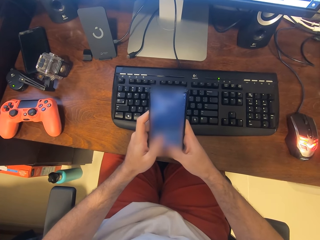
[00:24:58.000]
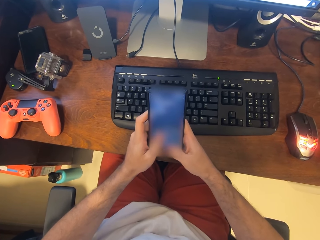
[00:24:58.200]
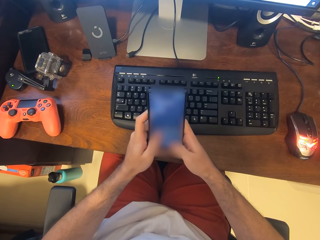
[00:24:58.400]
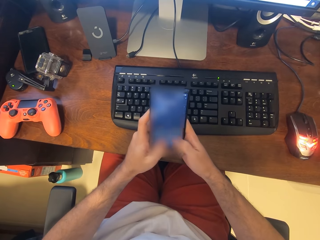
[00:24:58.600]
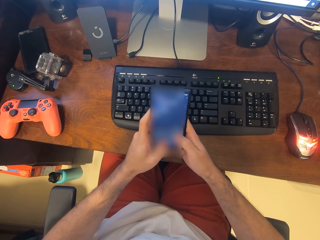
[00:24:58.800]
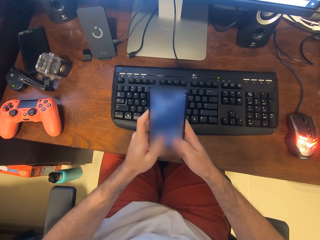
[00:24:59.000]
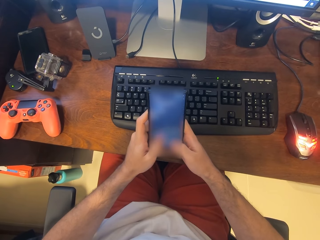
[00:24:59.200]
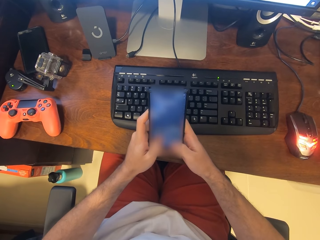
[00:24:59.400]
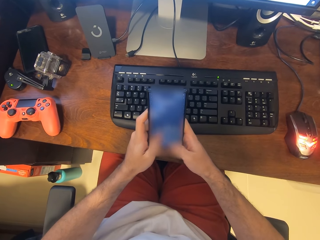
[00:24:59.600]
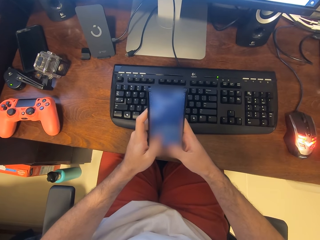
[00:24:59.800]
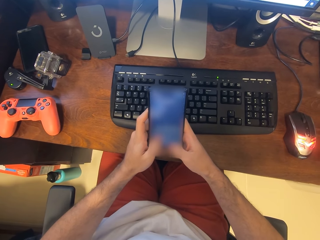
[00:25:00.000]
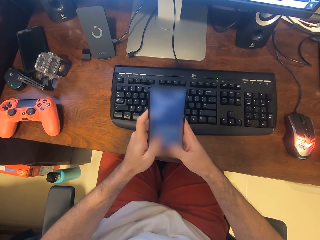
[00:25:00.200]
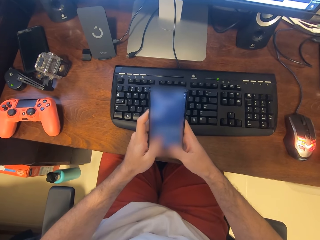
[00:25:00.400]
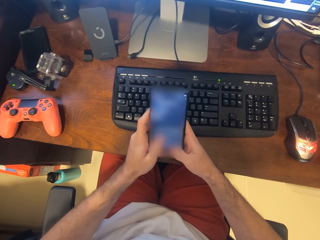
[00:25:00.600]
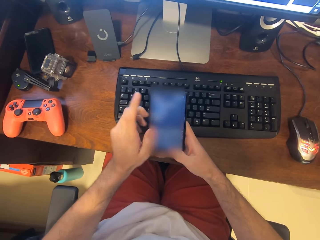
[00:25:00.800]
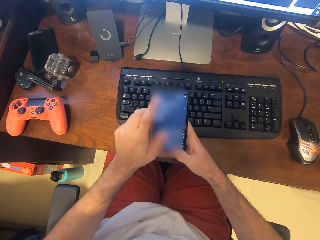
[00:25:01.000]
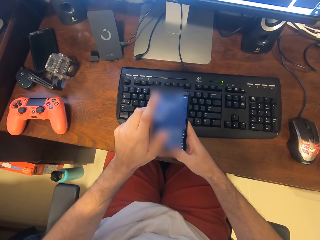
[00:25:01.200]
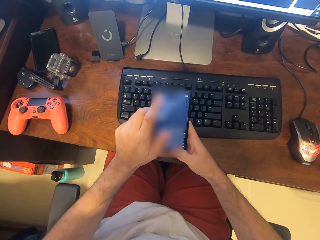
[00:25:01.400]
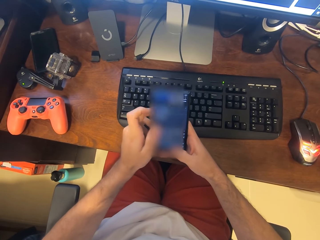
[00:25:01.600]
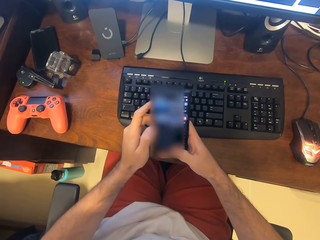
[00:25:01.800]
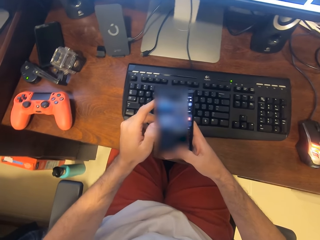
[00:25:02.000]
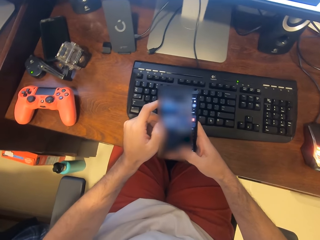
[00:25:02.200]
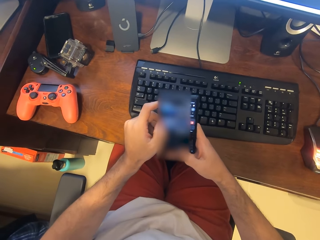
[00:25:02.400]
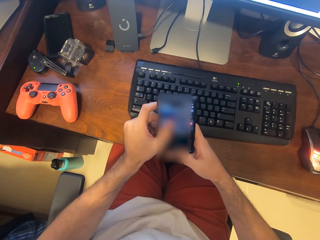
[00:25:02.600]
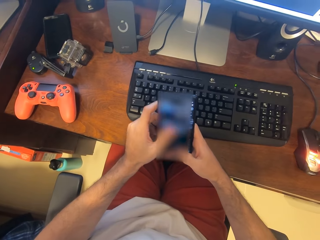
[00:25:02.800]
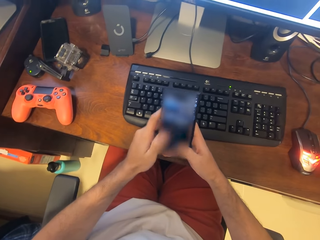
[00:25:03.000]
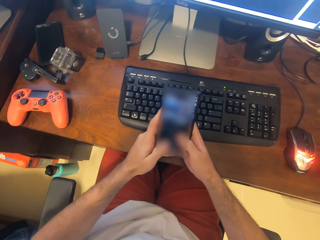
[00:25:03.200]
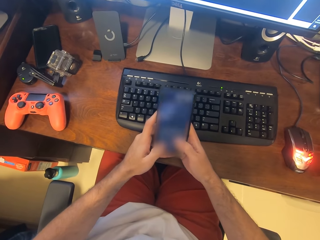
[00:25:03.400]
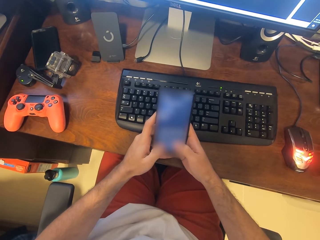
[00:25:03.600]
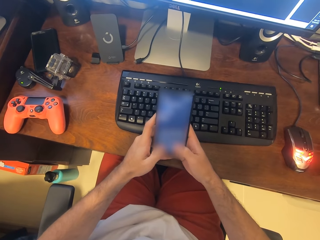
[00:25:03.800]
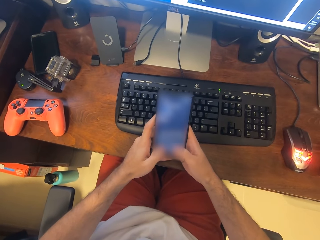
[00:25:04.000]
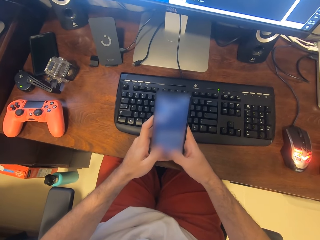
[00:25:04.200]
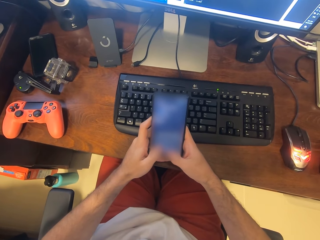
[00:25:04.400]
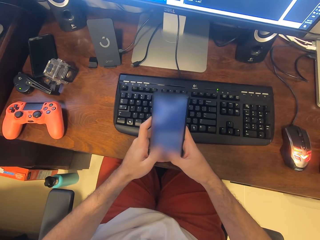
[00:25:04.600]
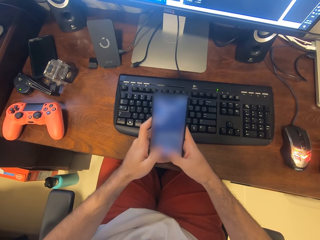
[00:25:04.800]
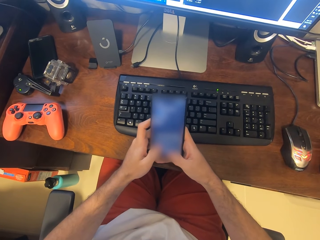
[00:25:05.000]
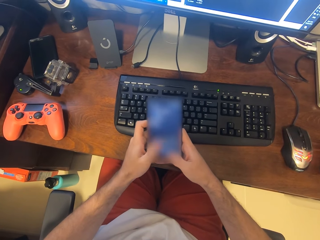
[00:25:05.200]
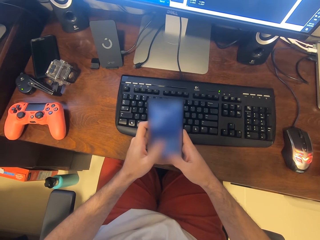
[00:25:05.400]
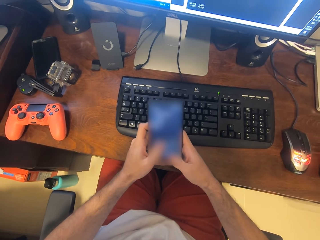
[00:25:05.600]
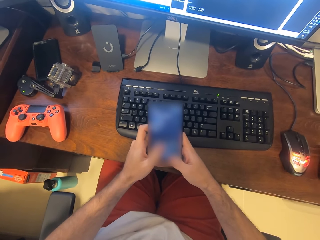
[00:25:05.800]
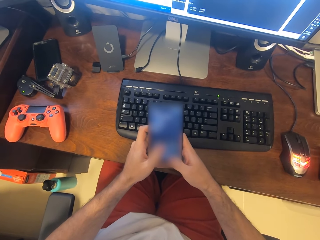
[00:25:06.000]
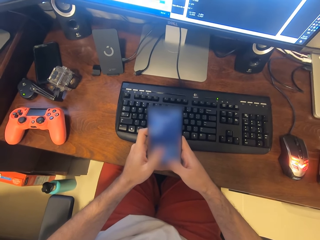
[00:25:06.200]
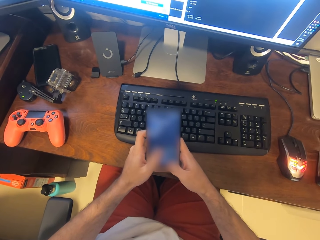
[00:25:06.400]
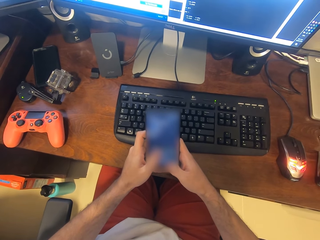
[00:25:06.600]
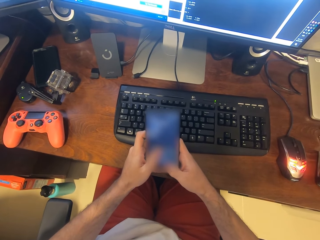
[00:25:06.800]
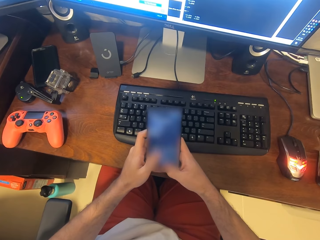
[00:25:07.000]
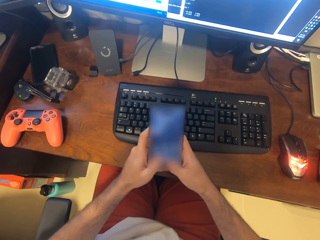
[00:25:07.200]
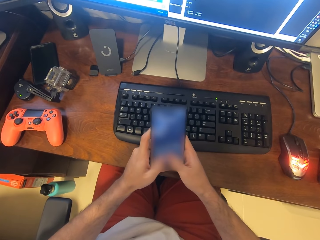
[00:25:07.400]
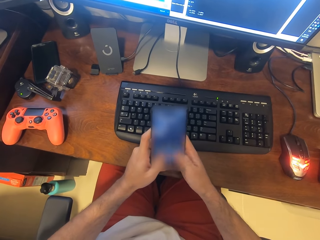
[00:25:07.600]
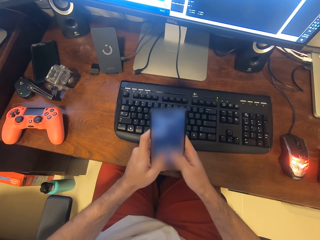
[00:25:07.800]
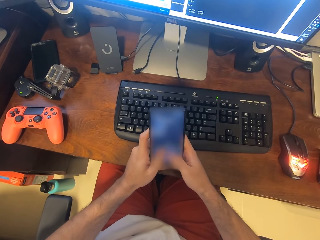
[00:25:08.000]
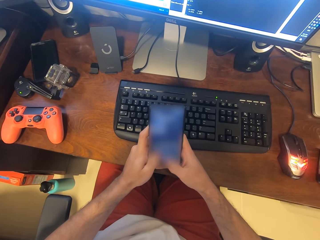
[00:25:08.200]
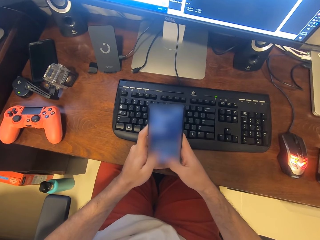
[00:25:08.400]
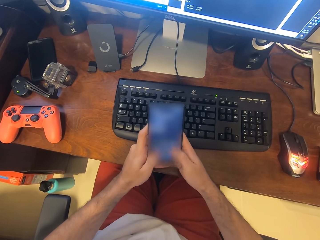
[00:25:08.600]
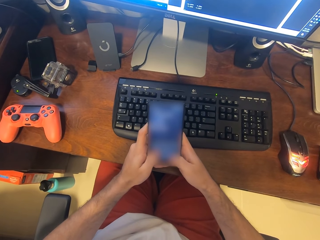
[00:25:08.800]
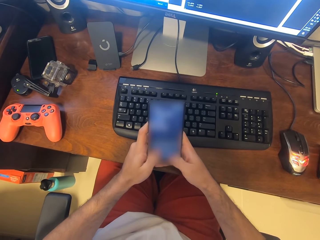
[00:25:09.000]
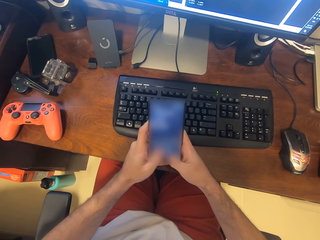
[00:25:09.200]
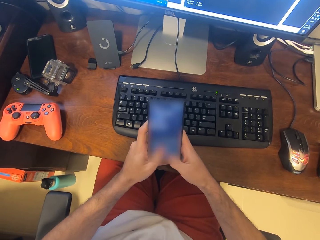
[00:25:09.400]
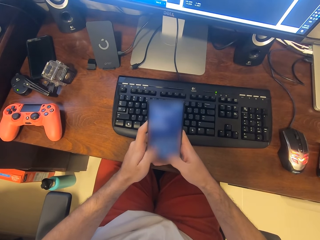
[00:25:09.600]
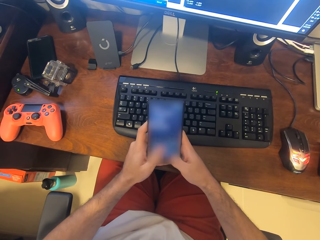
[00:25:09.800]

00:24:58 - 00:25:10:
The camera wearer scrolls down on the phone. They touch the phone. They type on the phone with both hands.

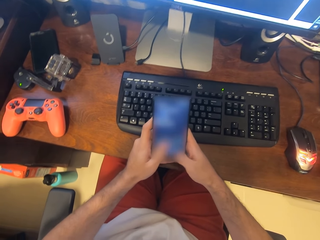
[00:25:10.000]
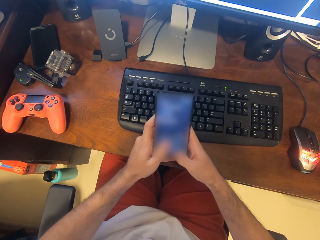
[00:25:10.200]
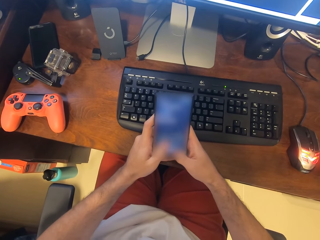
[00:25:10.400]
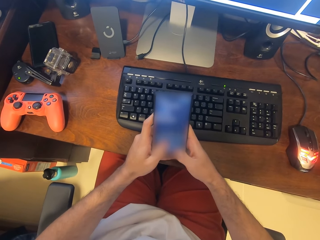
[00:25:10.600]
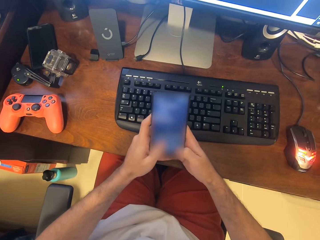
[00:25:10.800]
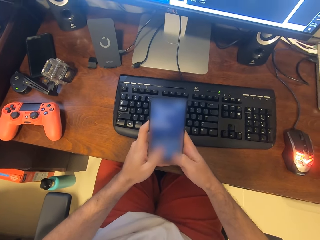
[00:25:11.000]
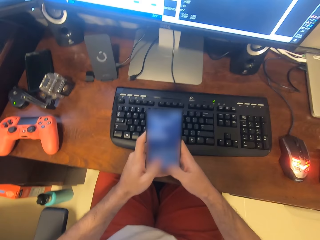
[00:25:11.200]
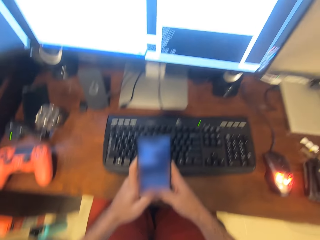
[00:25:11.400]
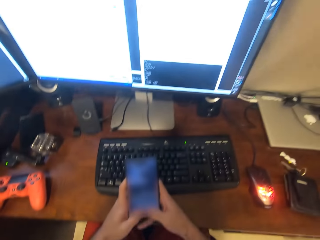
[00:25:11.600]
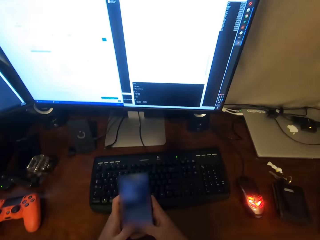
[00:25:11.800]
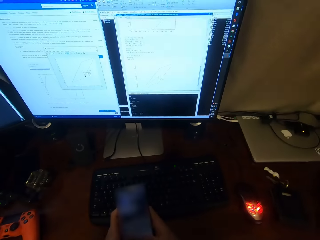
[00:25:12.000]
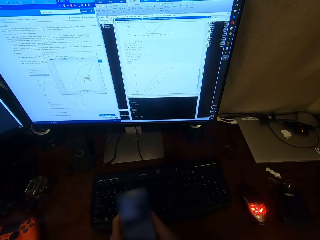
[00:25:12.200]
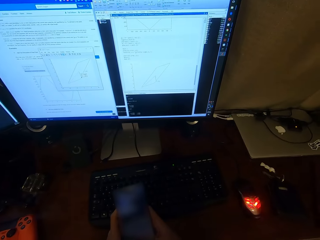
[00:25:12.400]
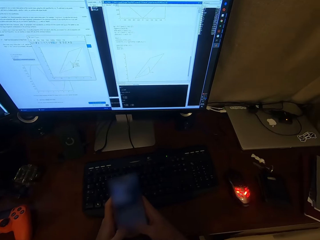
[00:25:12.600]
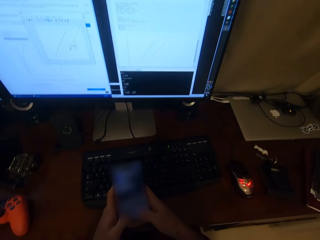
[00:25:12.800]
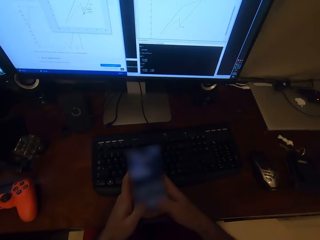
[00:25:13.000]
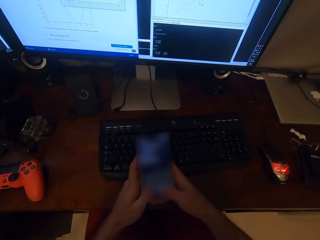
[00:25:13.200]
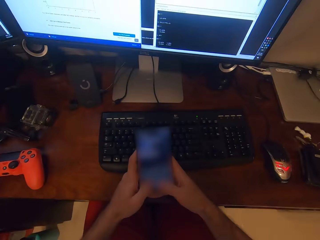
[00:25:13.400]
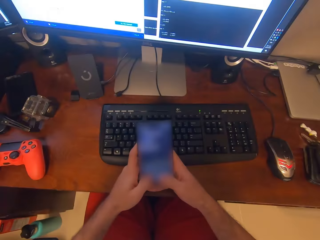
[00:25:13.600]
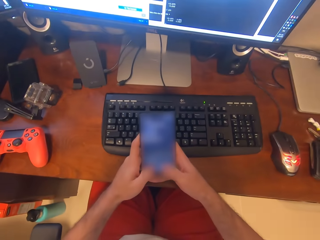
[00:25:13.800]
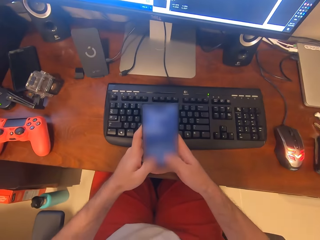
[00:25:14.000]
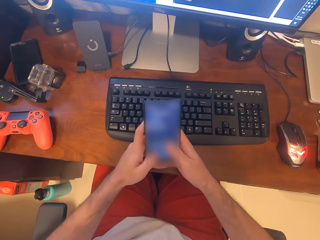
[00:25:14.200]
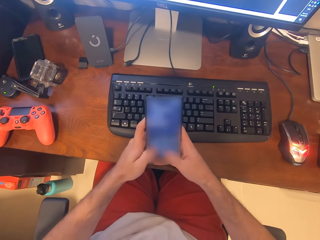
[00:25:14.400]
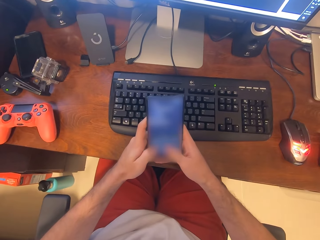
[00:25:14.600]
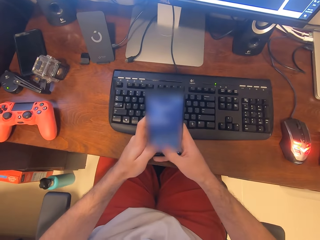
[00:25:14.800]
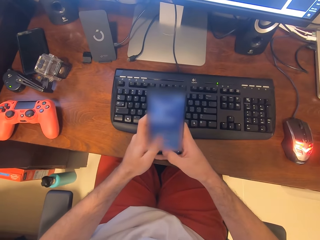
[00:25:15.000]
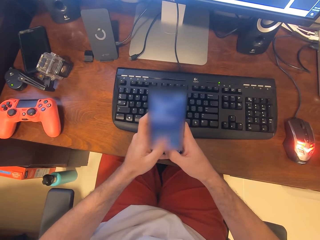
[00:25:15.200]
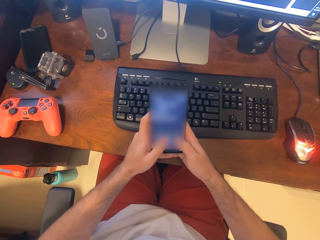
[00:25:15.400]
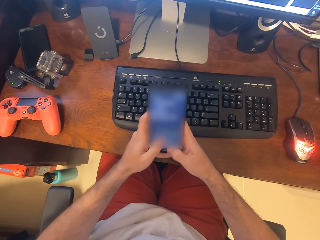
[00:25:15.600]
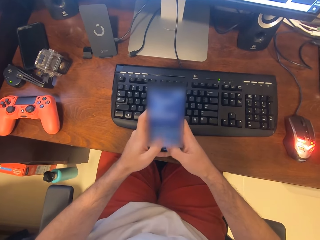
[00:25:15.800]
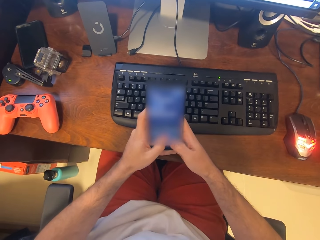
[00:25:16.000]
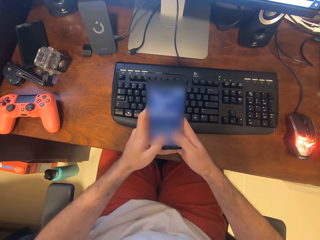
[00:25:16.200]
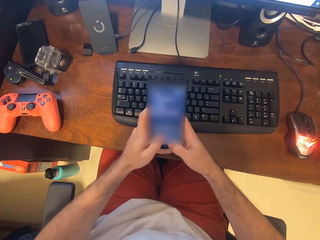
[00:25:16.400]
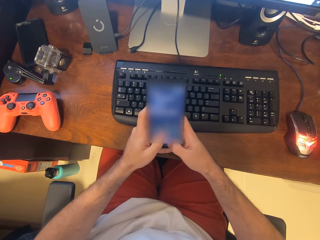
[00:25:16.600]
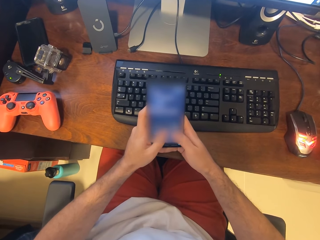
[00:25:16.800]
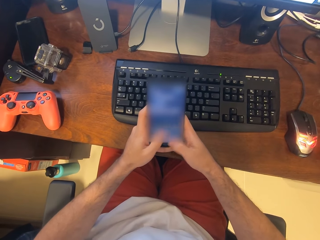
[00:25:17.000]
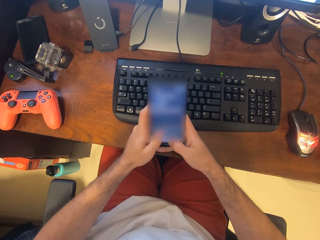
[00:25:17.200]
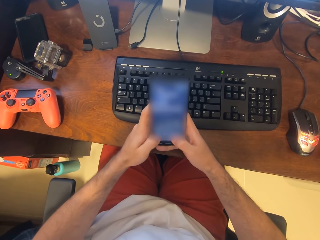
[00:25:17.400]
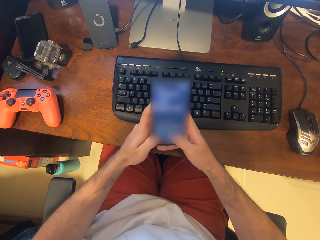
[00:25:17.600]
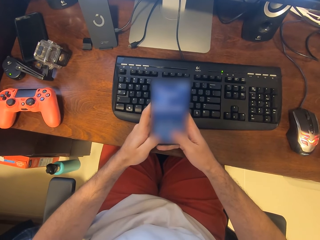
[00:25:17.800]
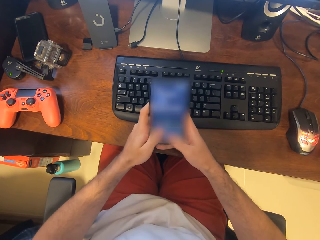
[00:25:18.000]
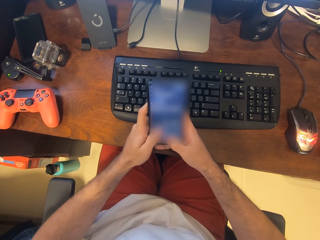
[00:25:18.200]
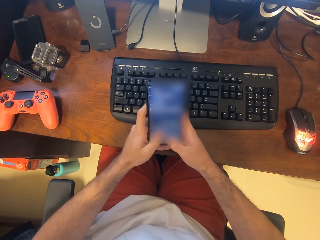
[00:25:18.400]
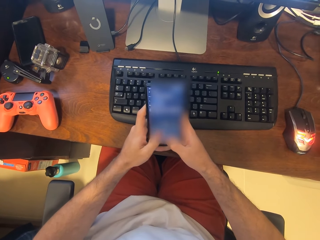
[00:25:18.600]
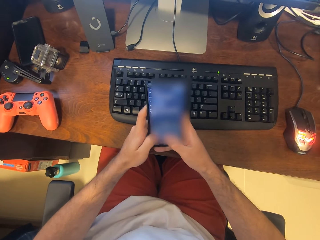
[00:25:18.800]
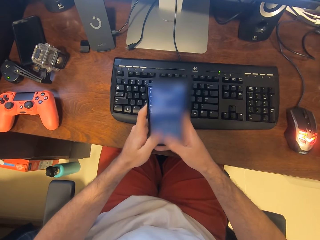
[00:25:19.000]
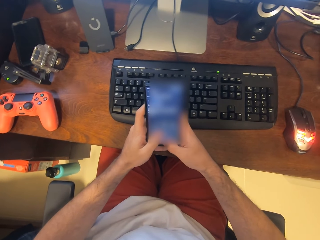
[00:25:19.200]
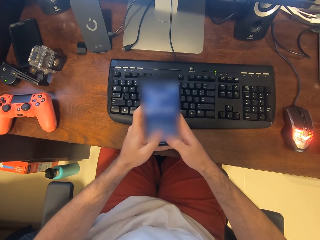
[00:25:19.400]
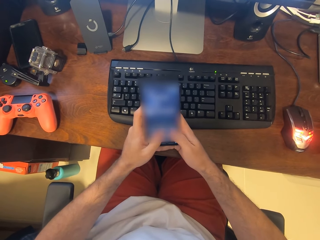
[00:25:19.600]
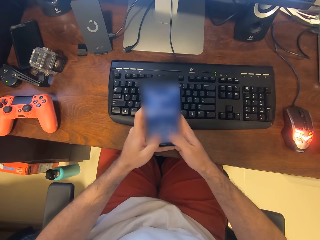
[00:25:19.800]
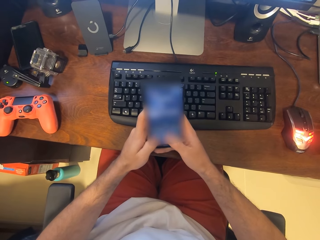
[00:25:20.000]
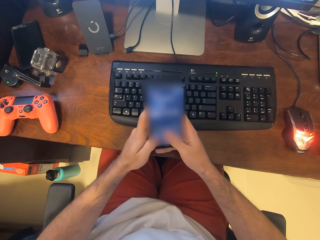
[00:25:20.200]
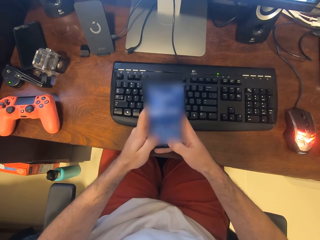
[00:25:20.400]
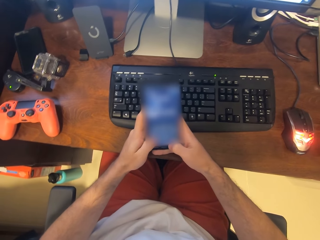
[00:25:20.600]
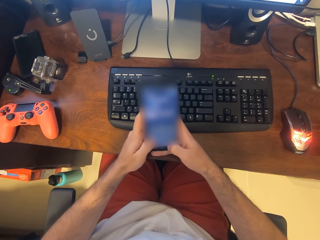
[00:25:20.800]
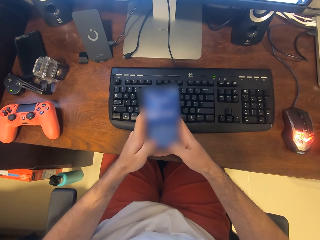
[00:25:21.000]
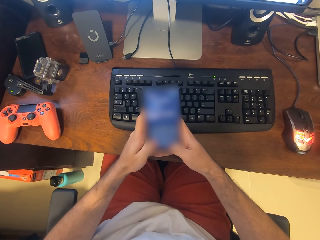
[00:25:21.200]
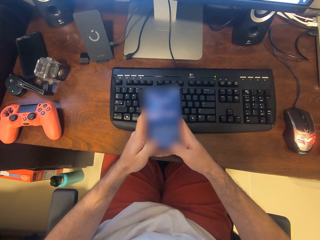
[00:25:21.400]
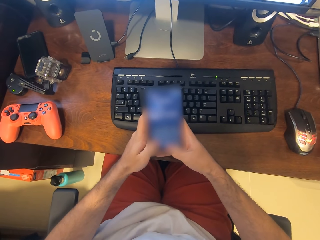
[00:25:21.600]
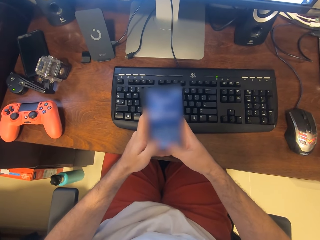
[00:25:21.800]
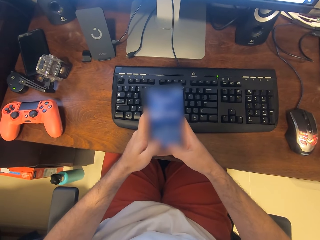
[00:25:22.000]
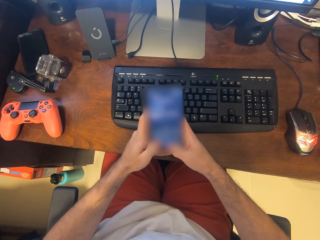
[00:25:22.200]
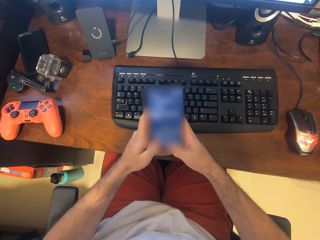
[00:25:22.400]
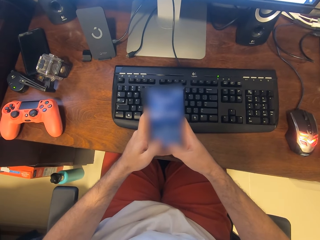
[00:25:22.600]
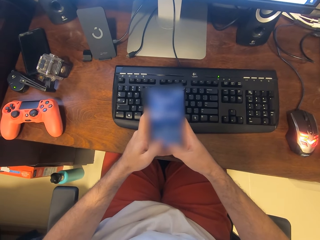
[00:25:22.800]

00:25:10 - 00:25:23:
The camera wearer looks at the monitor. They use the phone. They use the phone again.
